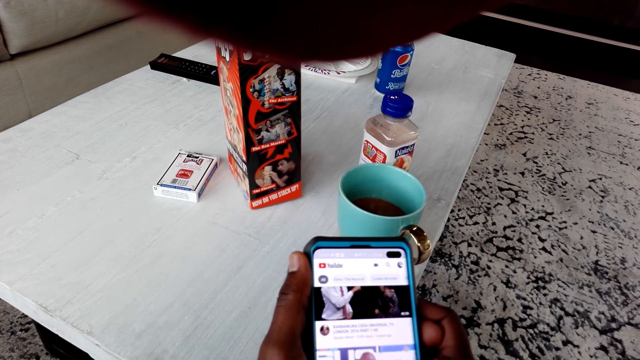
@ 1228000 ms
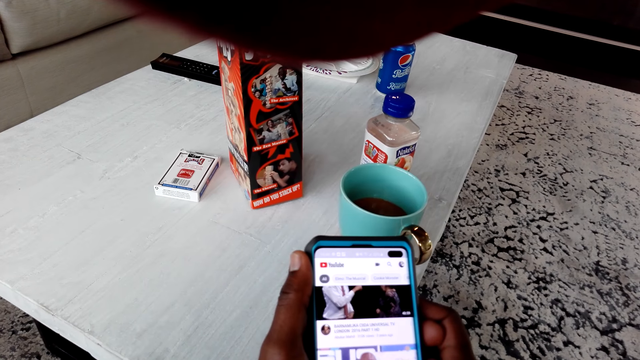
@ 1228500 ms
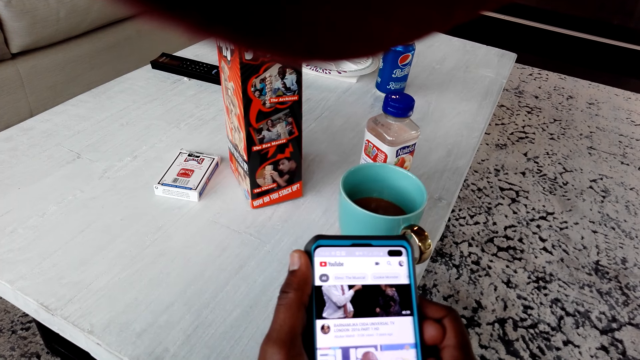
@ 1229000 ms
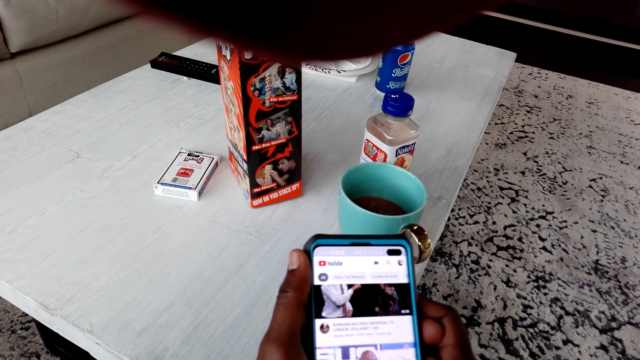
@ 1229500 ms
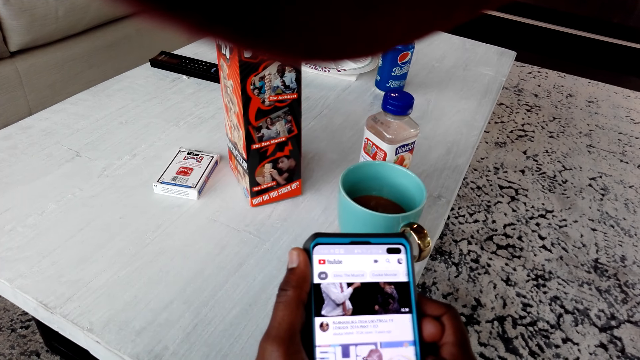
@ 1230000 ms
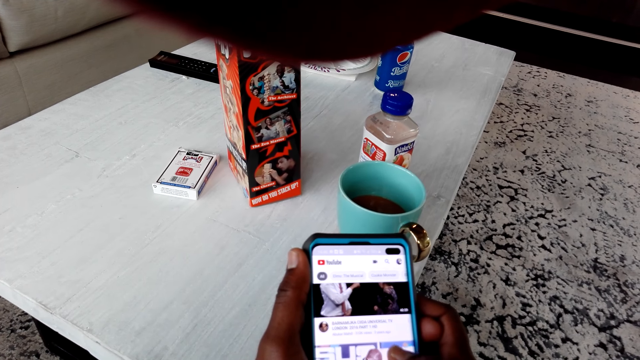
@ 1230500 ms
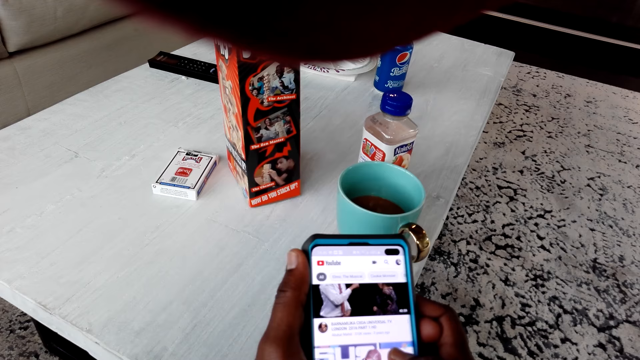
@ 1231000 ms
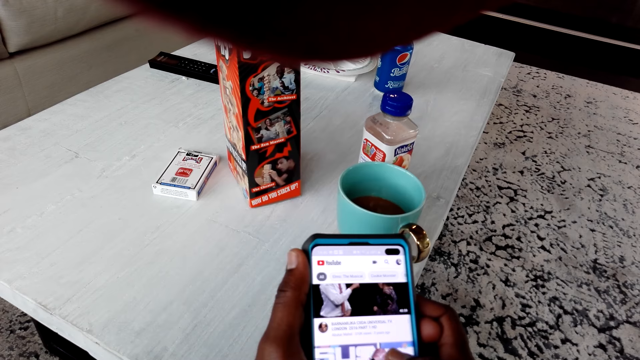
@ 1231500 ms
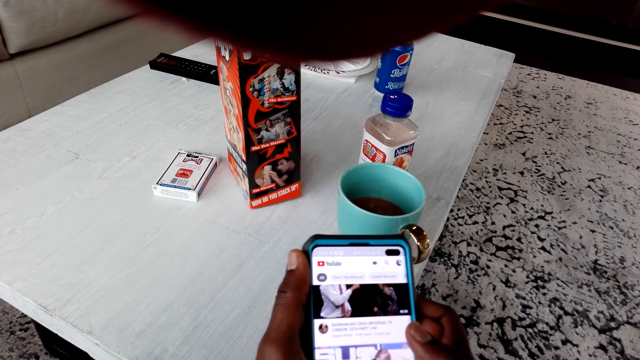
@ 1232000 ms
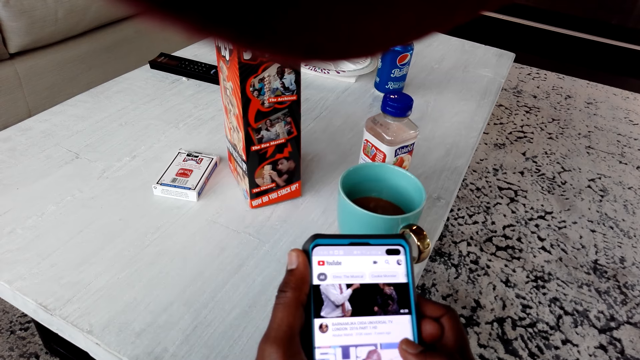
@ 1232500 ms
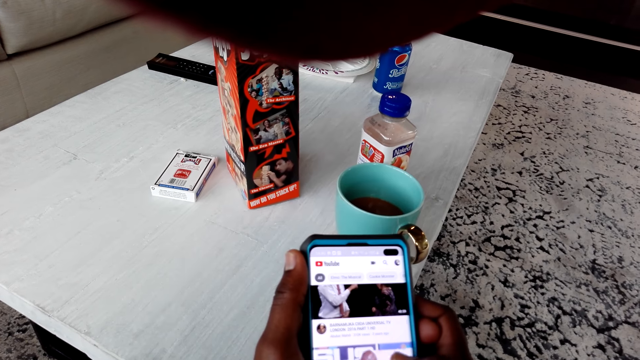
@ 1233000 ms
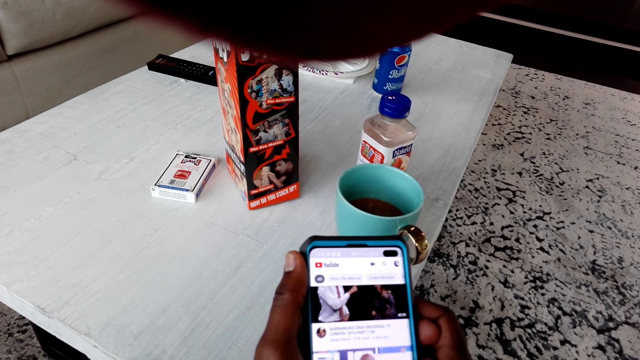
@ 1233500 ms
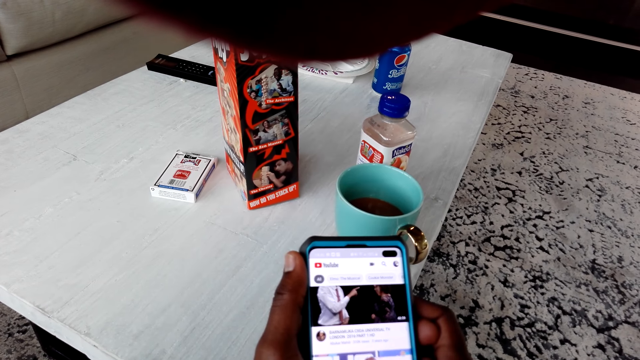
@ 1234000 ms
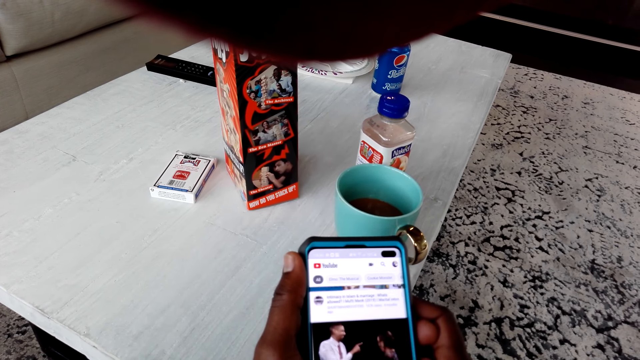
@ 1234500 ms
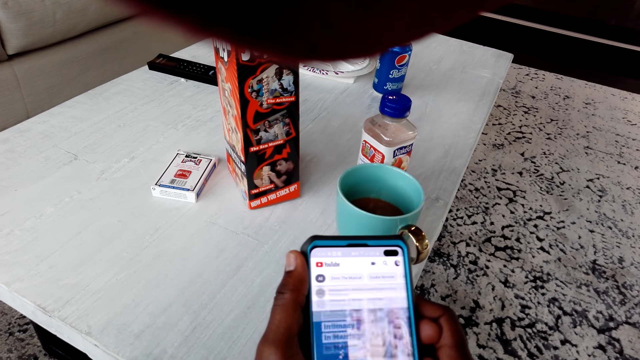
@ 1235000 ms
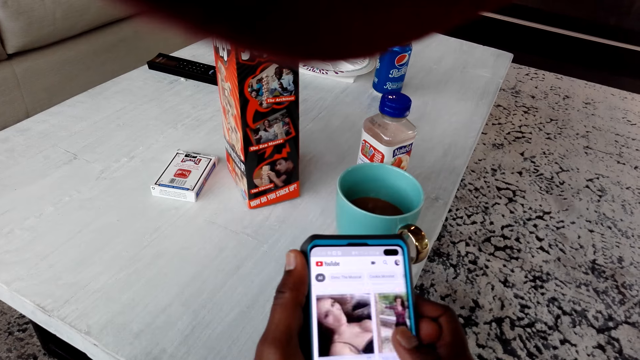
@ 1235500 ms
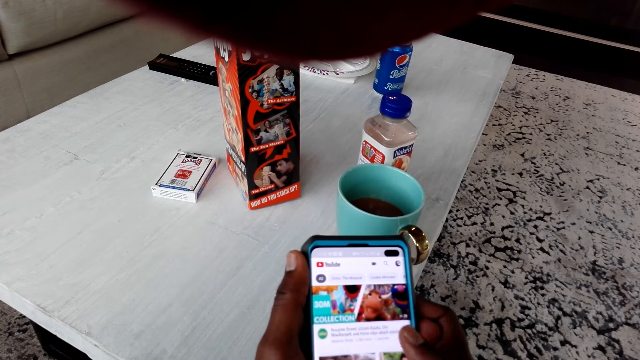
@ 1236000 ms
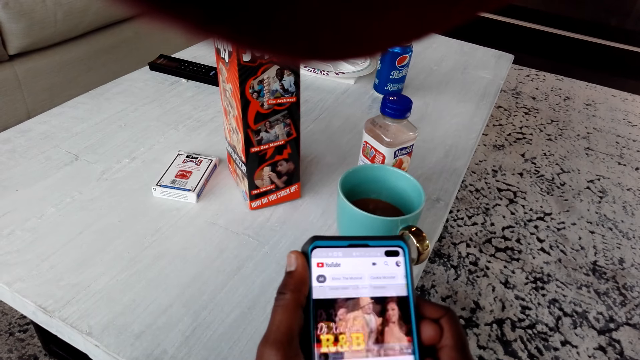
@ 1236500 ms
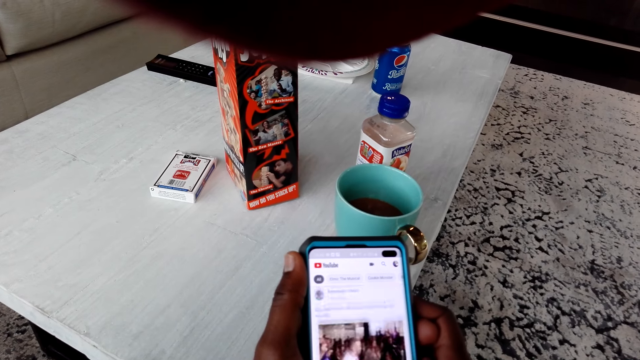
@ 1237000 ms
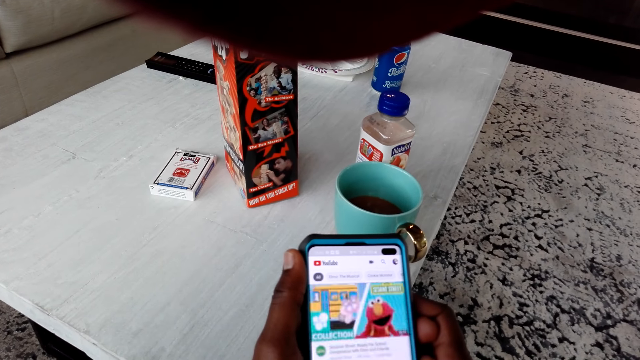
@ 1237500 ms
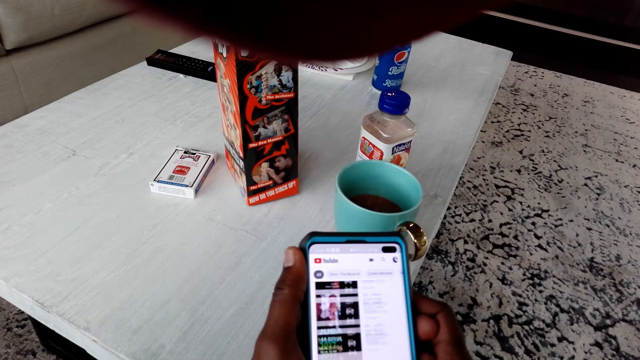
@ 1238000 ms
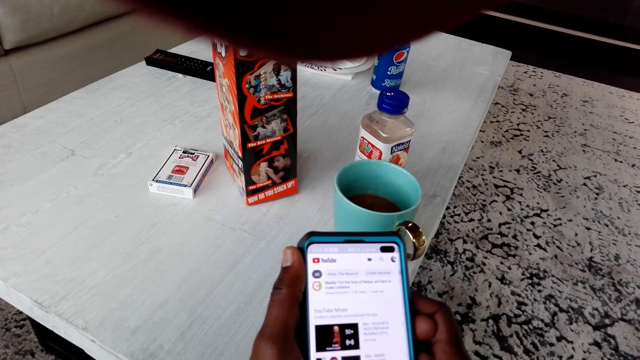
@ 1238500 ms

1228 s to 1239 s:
The camera wearer scrolls the phone.

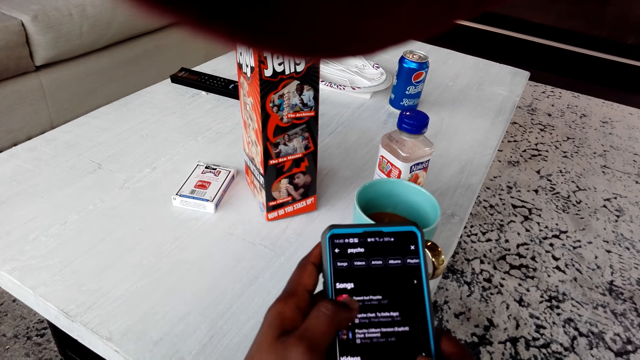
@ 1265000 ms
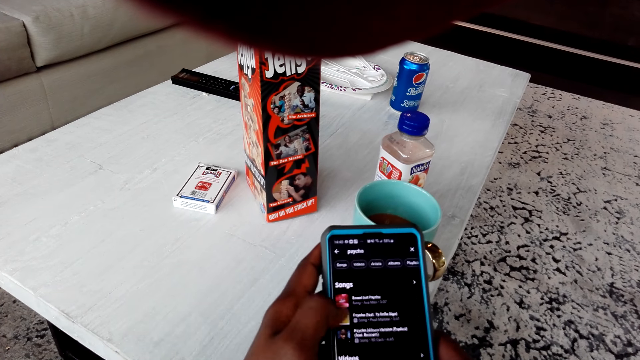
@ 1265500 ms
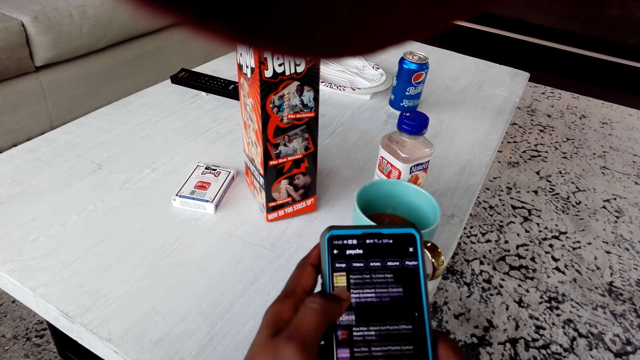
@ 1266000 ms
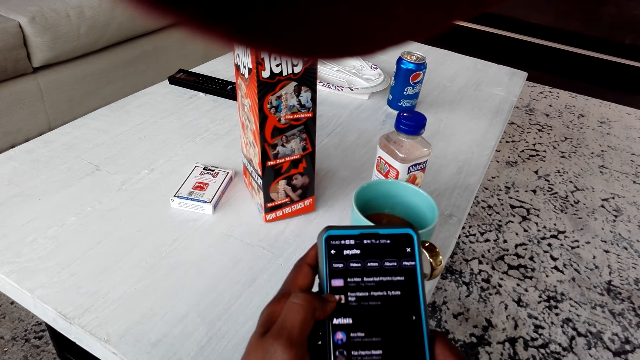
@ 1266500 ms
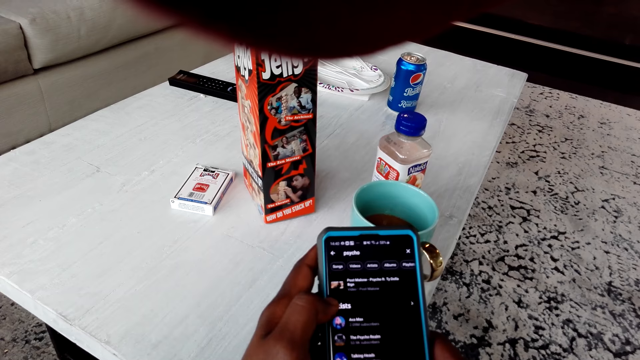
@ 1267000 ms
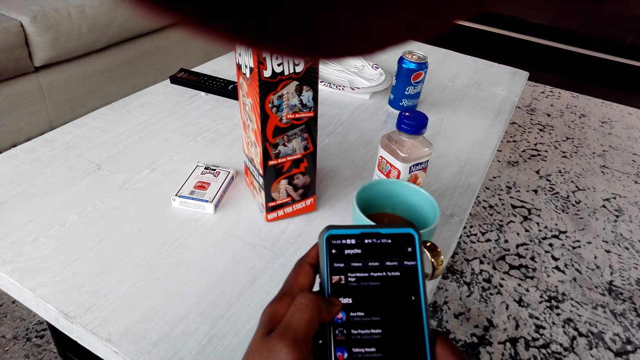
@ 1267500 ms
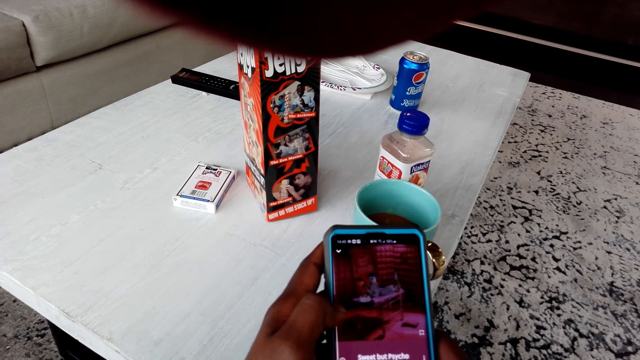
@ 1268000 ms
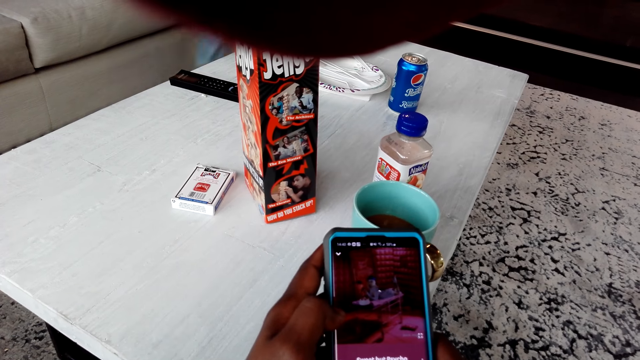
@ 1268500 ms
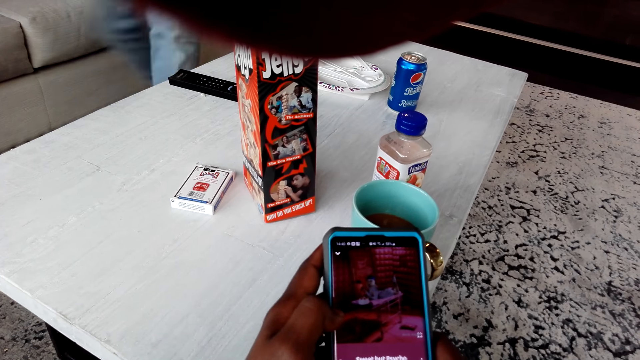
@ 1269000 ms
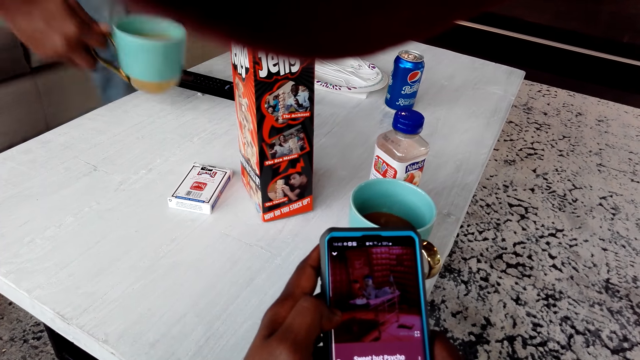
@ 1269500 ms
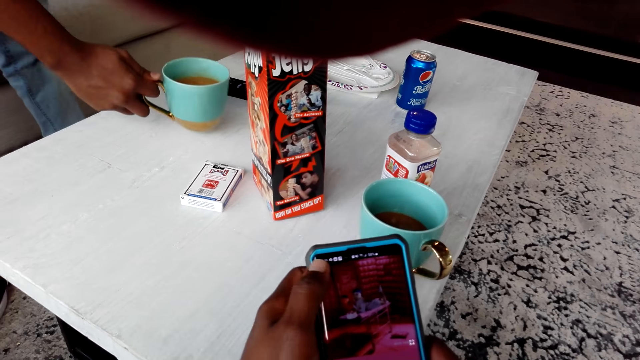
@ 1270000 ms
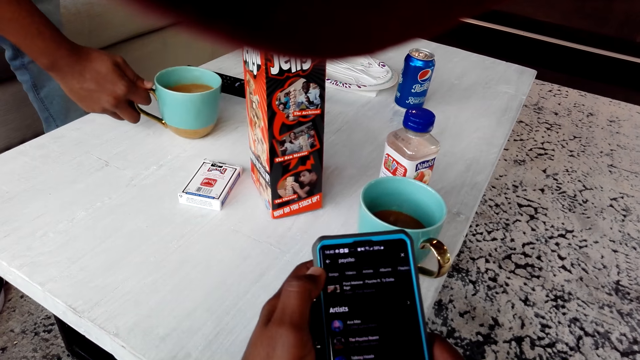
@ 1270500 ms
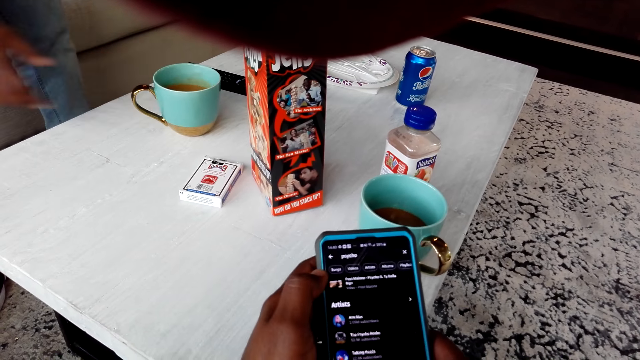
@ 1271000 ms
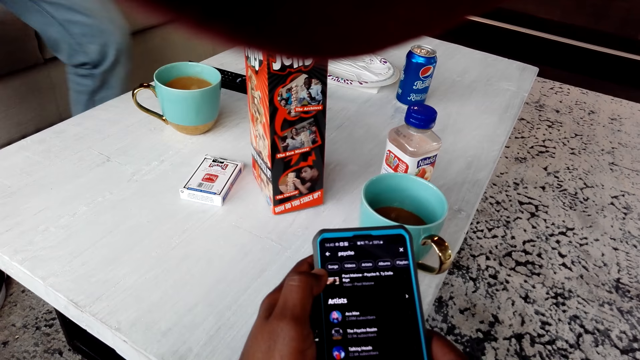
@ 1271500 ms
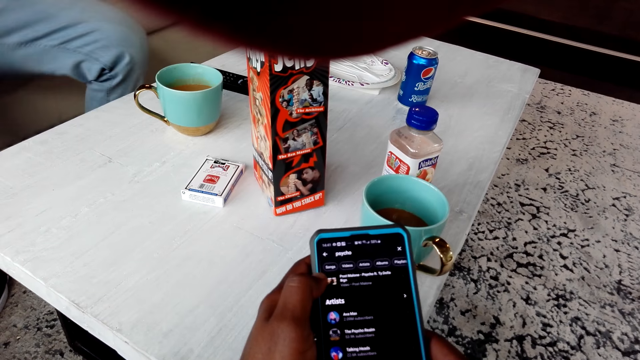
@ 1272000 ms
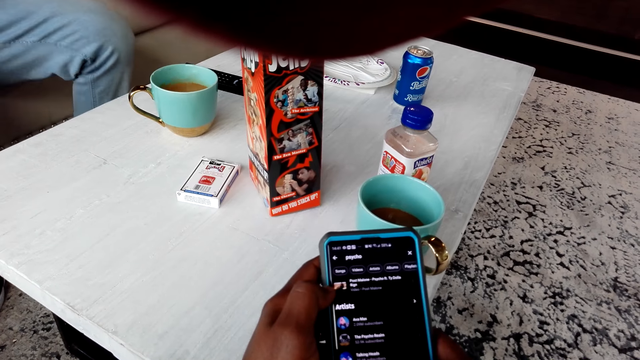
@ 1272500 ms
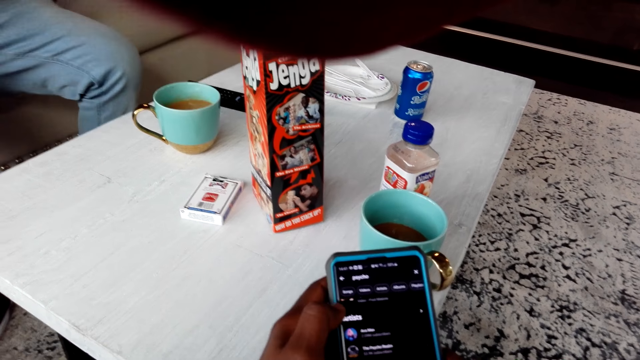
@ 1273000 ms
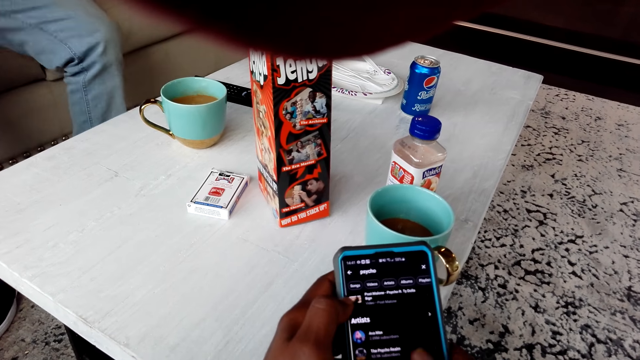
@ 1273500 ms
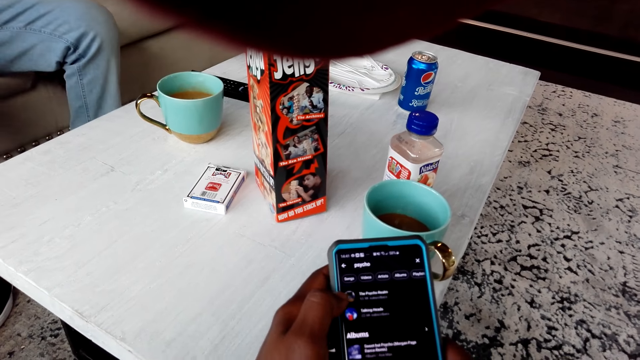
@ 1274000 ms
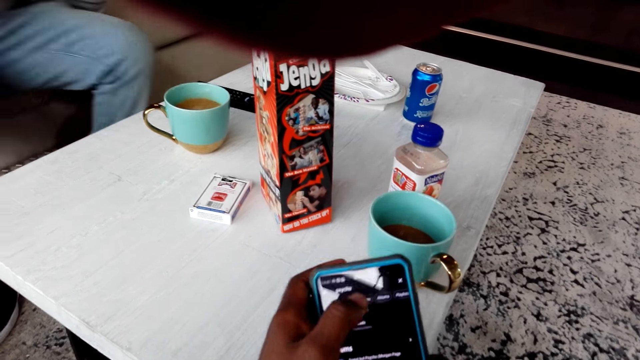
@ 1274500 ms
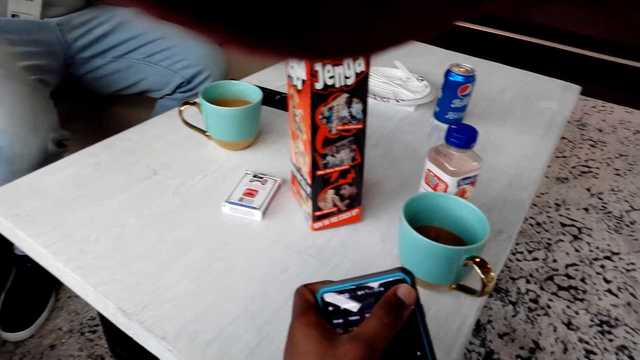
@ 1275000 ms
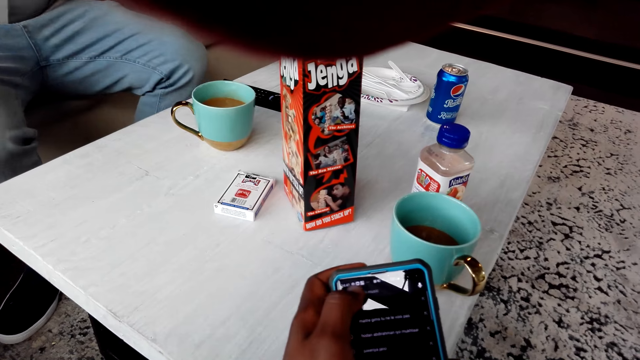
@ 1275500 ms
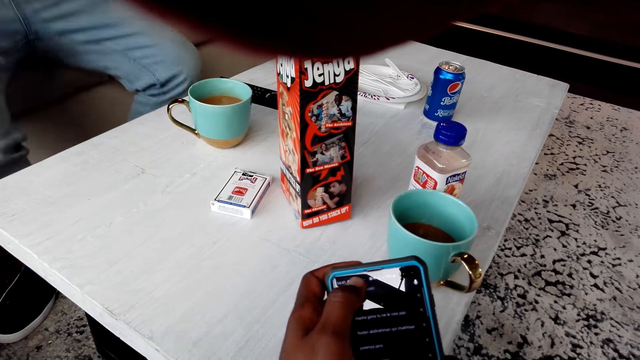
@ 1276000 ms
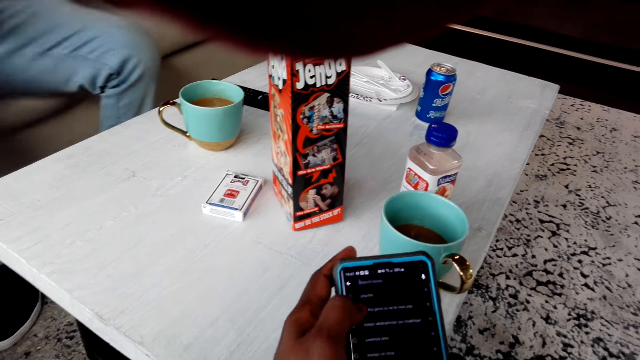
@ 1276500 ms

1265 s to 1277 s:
The camera wearer touches the phone. A person places a cup of tea on a table. The camera wearer uses a smartphone. The person sits on a couch. The camera wearer touches the phone.
